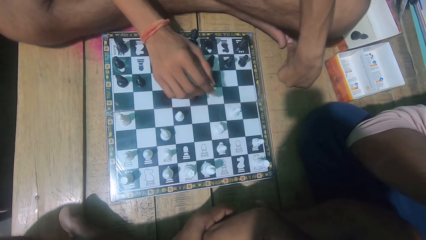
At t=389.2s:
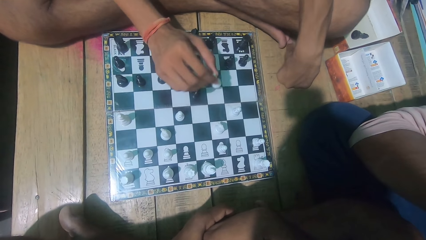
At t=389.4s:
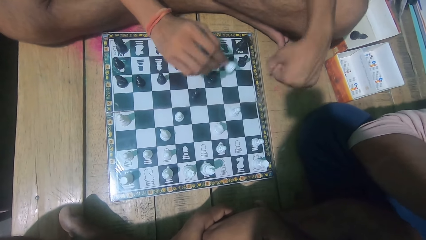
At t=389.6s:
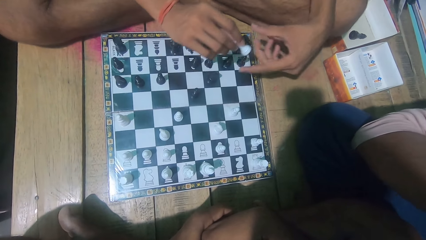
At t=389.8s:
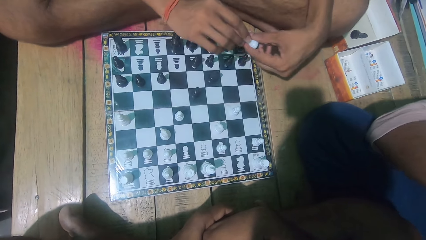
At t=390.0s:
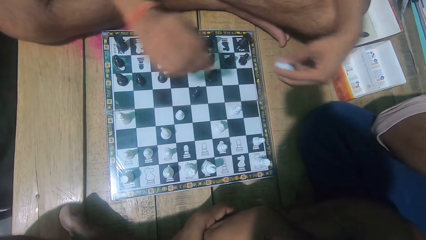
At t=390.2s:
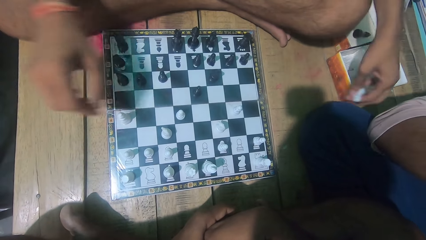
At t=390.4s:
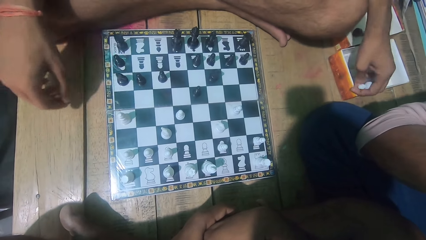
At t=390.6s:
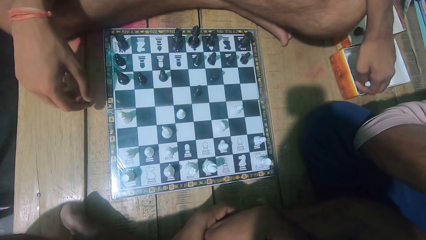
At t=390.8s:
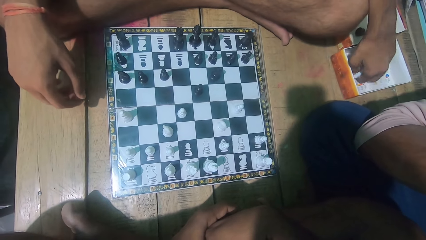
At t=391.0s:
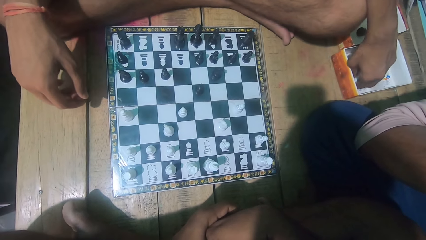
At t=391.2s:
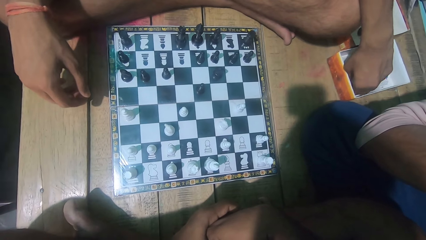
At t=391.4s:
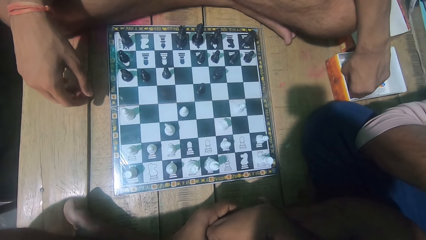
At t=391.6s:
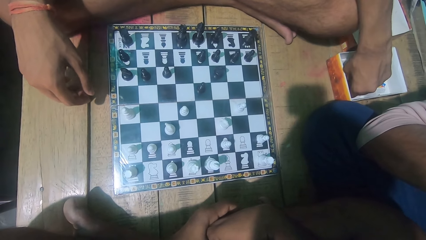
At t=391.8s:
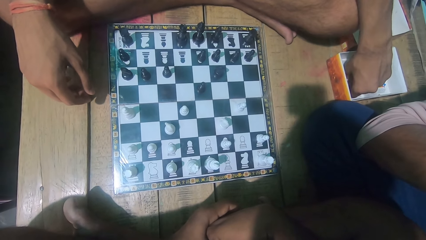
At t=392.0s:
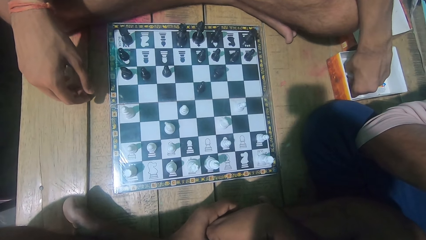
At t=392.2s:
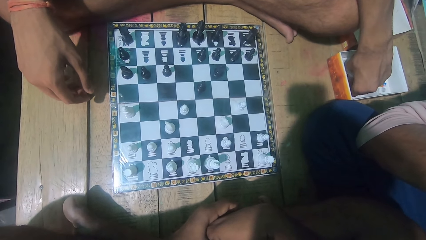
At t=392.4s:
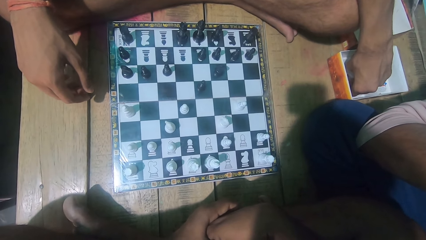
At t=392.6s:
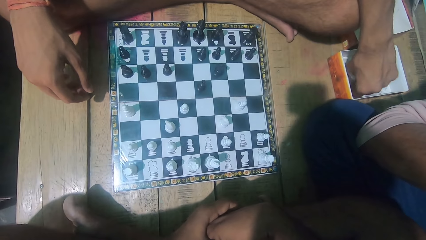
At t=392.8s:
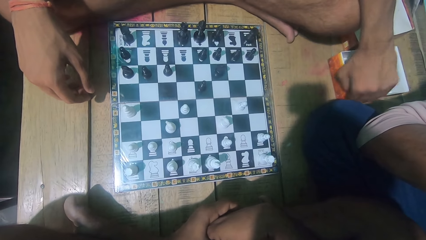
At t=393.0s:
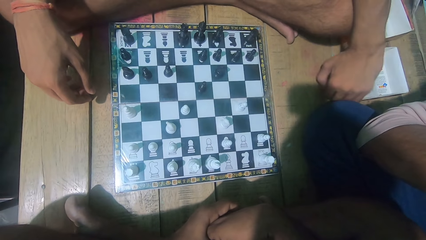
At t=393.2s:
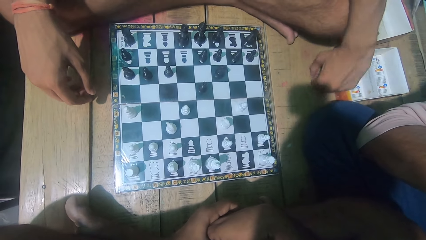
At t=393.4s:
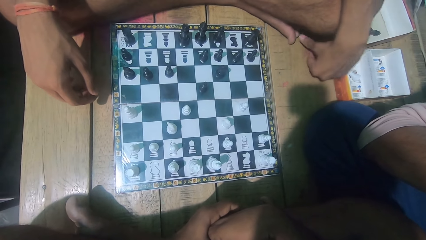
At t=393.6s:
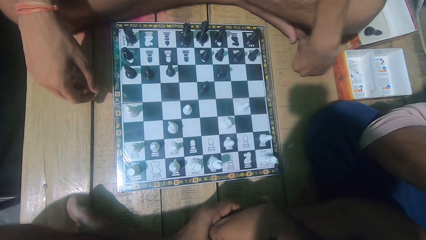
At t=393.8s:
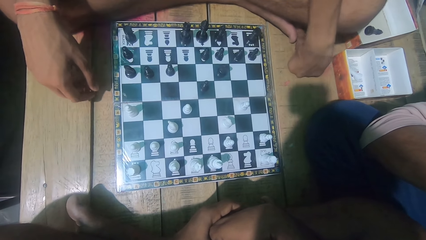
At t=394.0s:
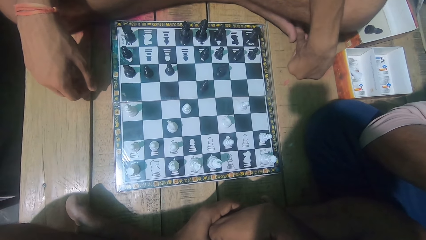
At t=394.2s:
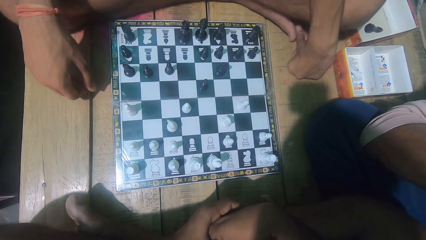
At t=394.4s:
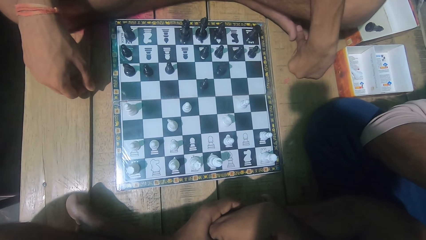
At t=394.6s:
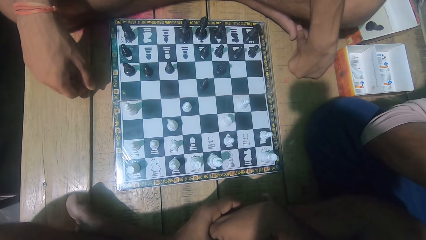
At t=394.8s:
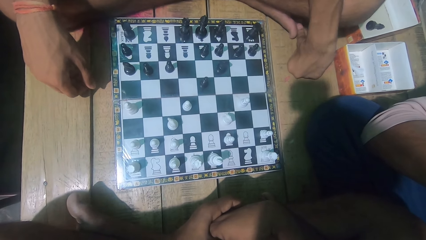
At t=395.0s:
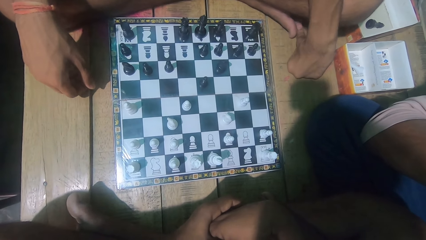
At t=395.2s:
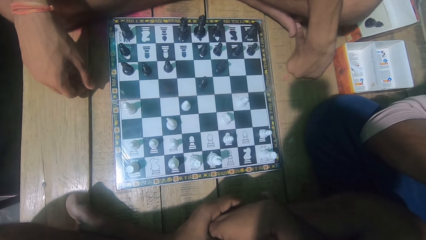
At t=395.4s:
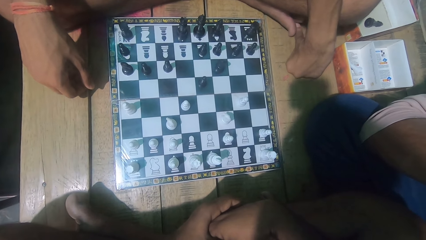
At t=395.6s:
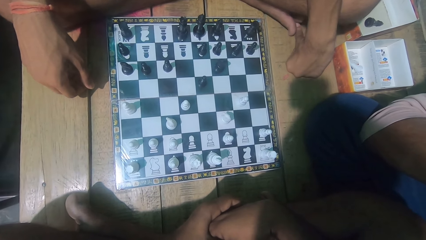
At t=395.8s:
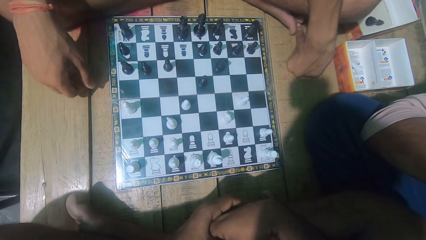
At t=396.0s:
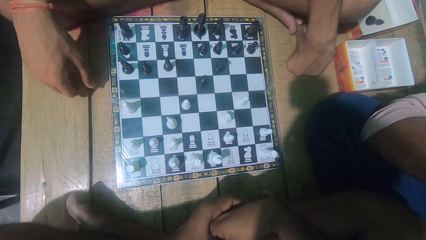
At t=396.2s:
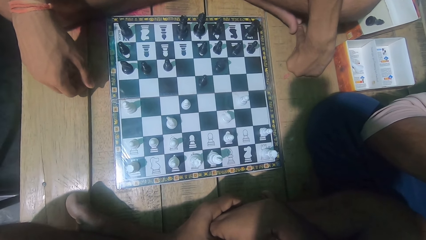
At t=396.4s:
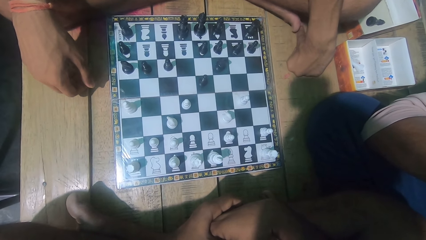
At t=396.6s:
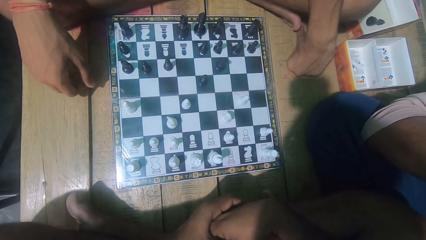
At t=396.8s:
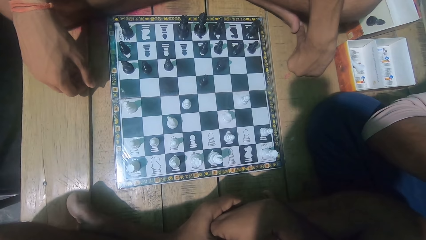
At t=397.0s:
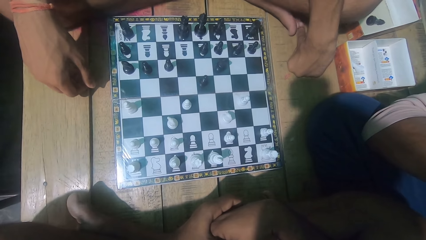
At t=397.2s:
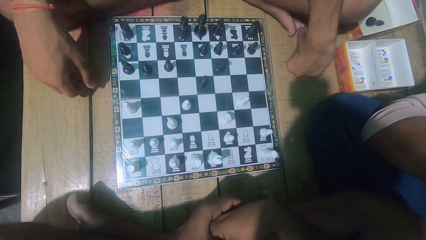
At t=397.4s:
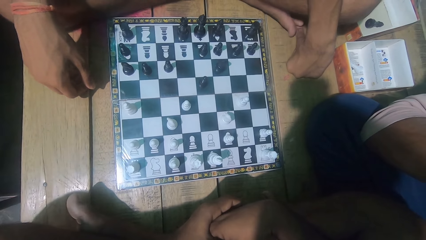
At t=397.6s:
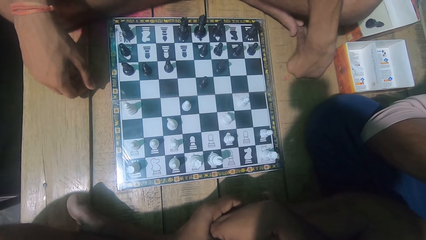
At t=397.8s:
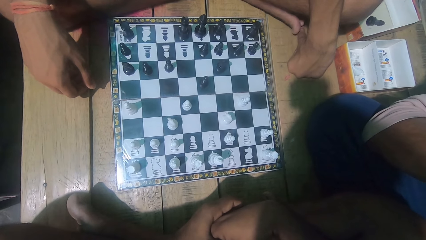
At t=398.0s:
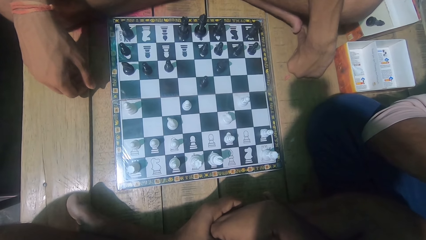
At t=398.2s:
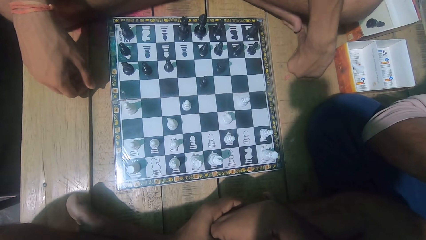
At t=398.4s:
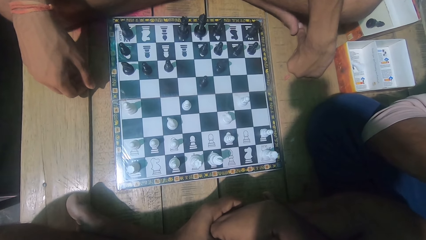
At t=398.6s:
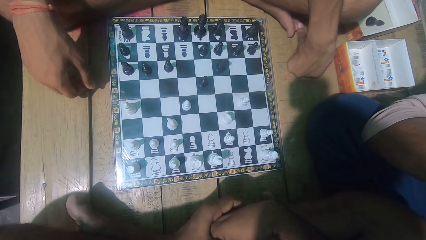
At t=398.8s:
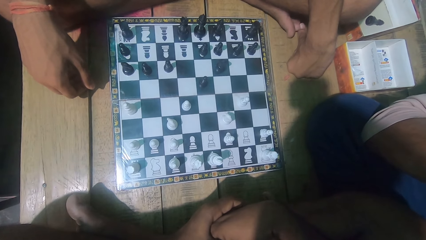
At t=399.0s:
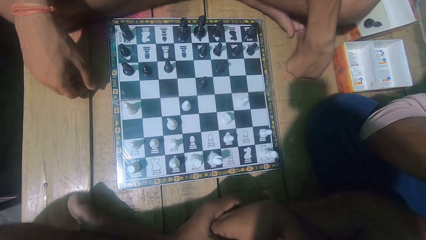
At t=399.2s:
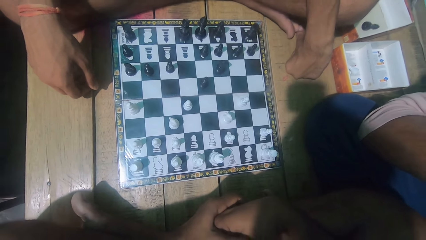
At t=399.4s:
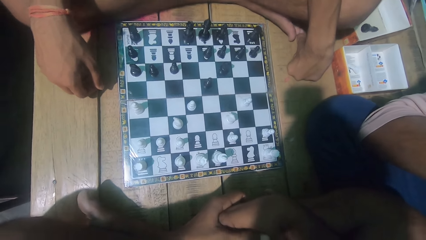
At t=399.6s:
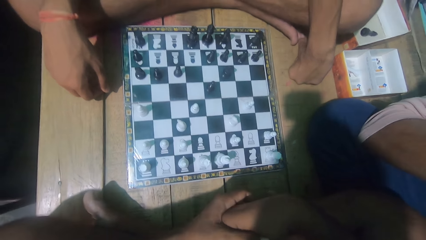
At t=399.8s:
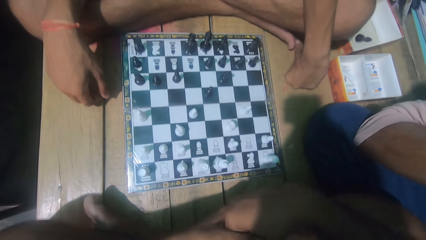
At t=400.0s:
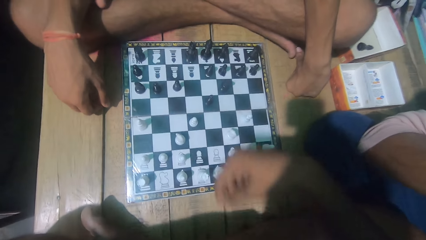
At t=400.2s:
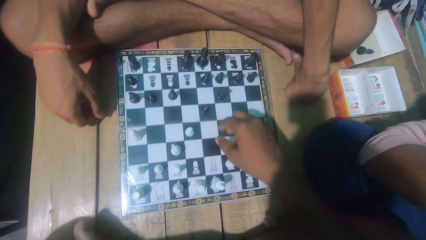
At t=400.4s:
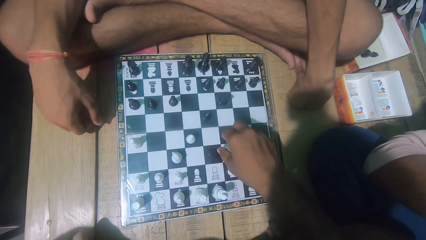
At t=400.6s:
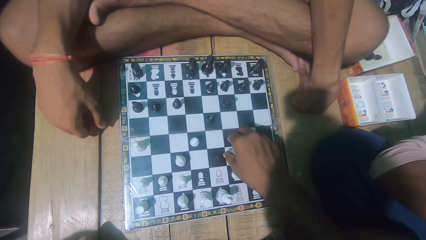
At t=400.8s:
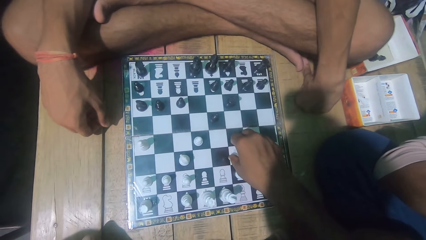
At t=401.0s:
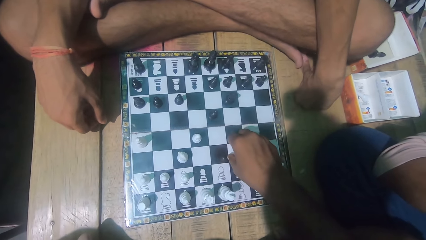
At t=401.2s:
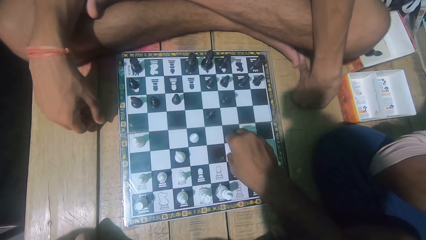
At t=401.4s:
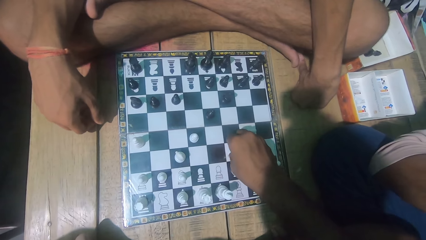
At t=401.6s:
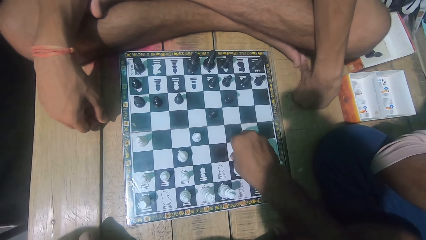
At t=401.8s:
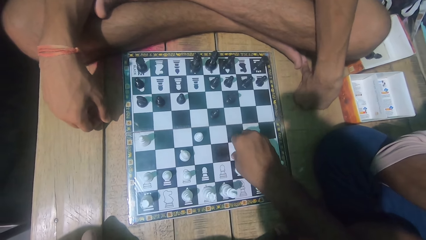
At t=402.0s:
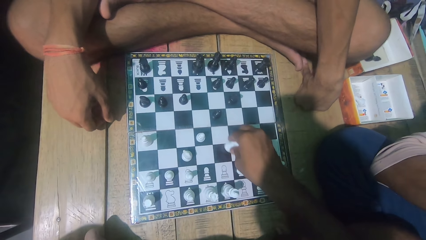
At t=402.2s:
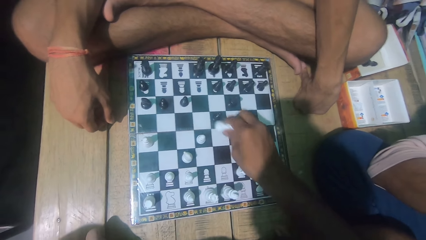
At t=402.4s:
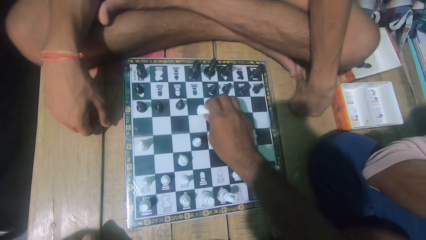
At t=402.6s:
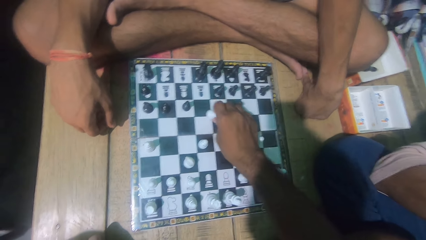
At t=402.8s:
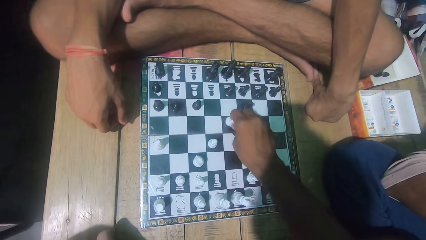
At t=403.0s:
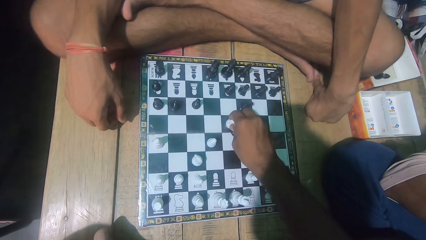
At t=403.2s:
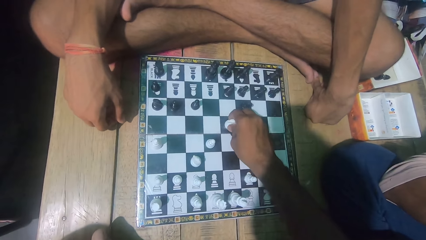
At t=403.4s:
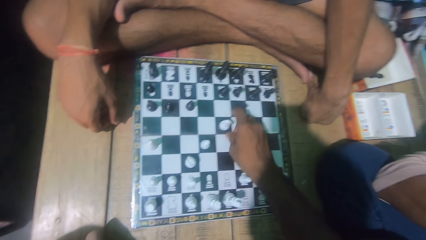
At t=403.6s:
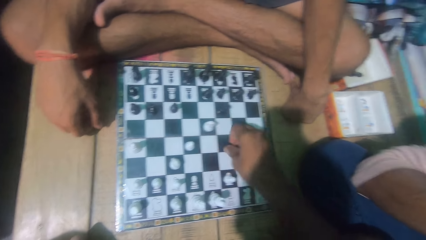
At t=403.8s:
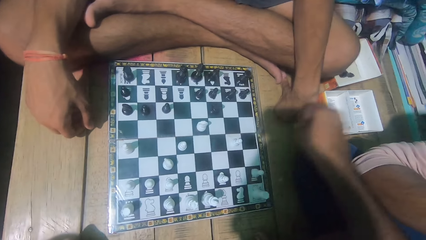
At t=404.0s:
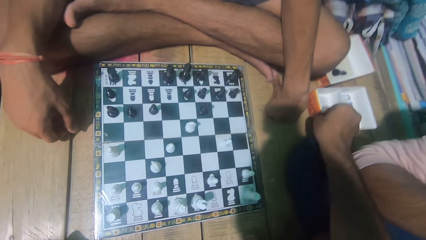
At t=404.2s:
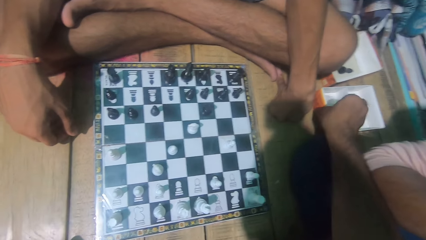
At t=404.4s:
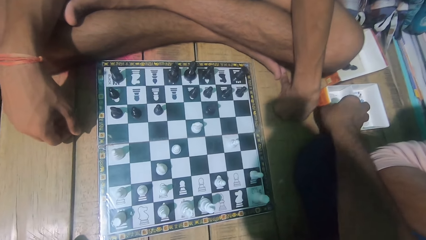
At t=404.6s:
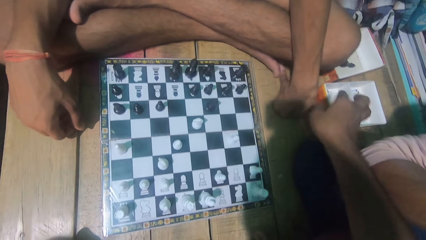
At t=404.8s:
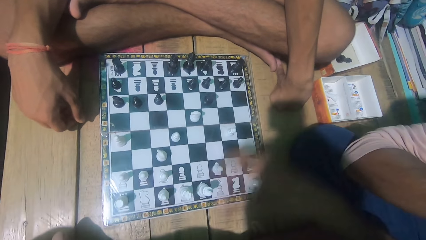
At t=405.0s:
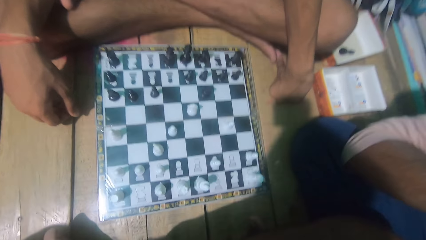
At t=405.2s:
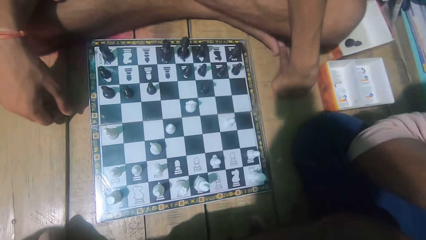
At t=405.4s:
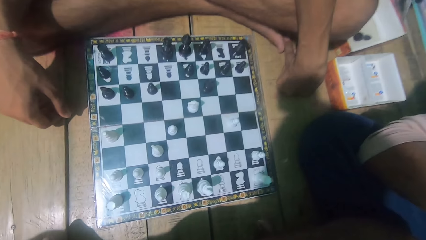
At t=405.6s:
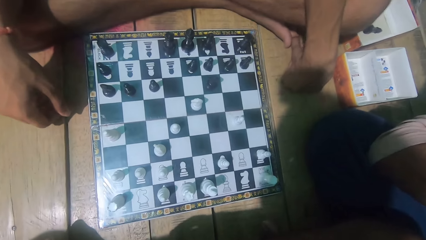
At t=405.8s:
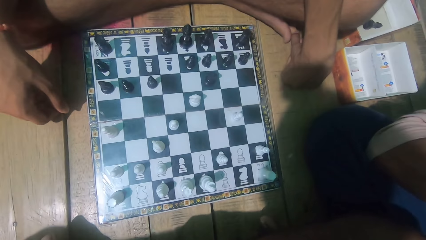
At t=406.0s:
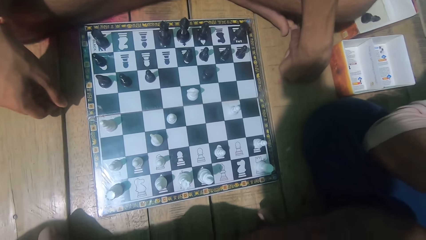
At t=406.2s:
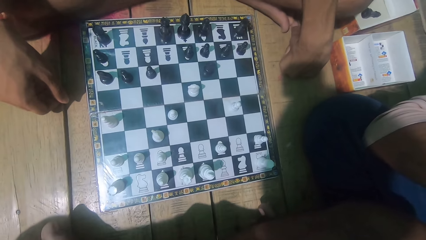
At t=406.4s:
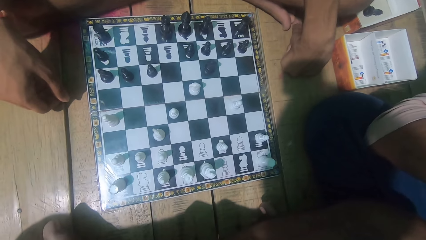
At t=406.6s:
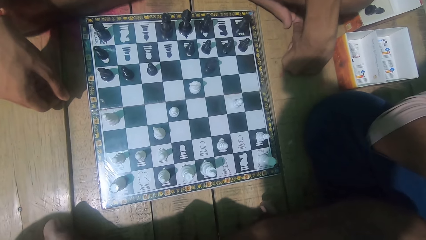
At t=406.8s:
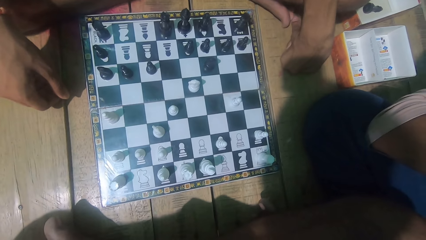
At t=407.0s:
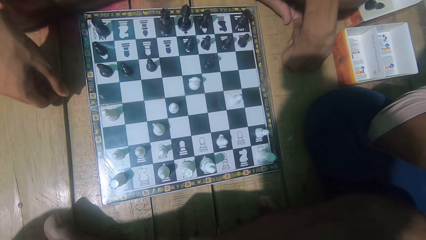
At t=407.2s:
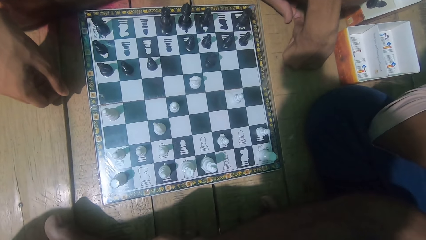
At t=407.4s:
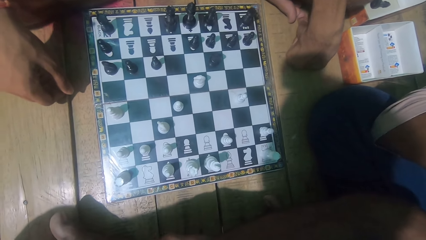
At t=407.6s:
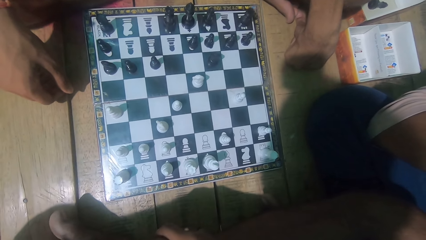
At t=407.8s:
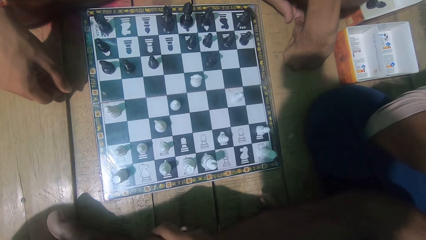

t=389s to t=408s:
A man picks up the opponent's chess piece. The man puts the chess piece in the box. The camera wearer looks at the chess game. They play the chess game. They move a chess piece. They pick up the opponent's chess piece. They put the chess piece in the box.
